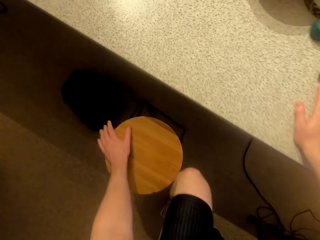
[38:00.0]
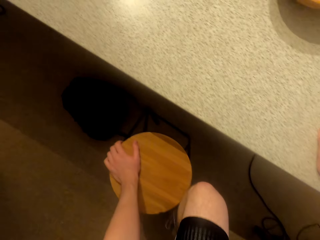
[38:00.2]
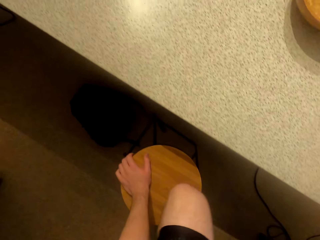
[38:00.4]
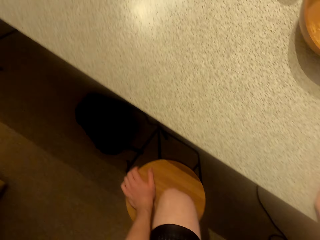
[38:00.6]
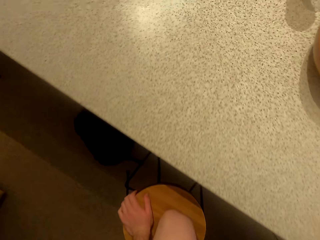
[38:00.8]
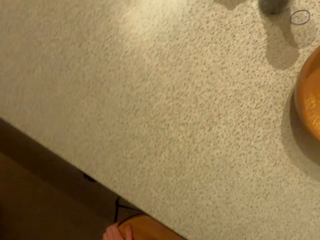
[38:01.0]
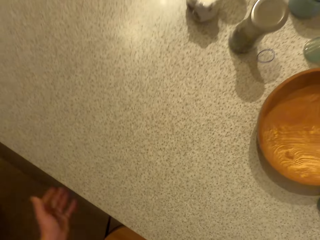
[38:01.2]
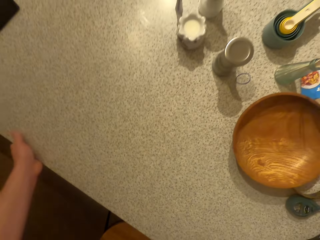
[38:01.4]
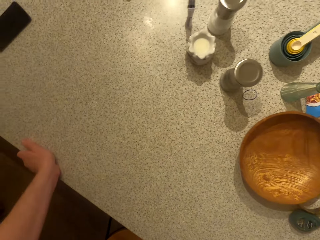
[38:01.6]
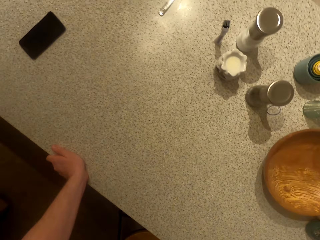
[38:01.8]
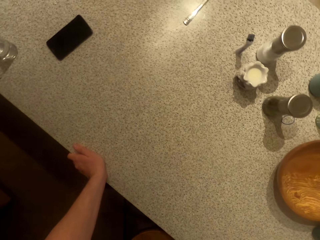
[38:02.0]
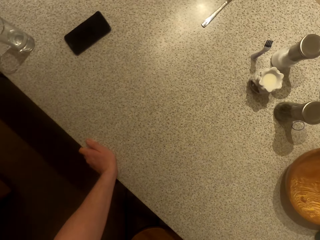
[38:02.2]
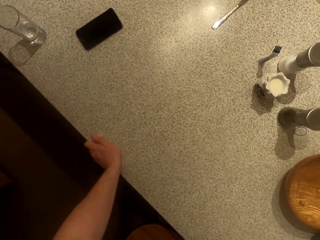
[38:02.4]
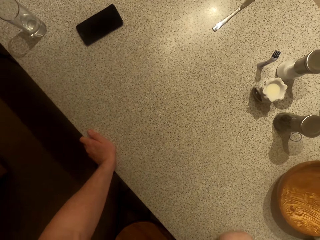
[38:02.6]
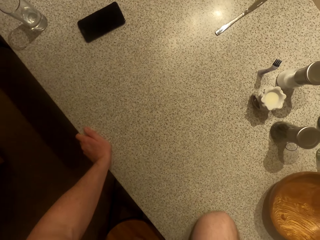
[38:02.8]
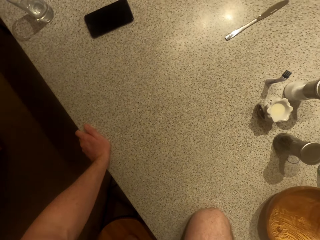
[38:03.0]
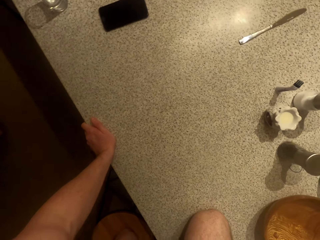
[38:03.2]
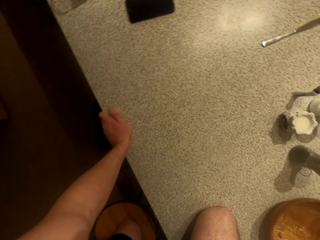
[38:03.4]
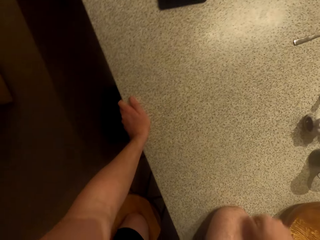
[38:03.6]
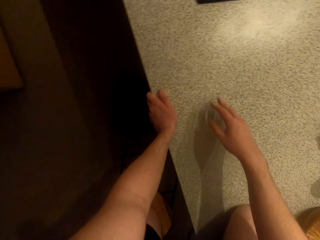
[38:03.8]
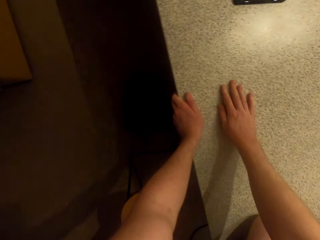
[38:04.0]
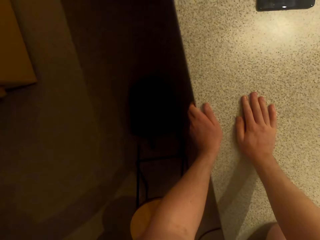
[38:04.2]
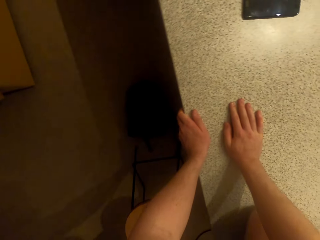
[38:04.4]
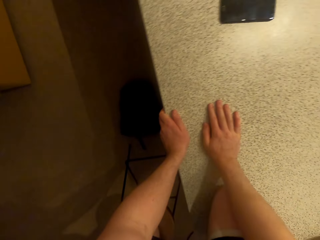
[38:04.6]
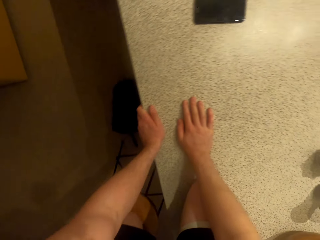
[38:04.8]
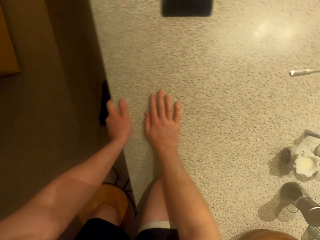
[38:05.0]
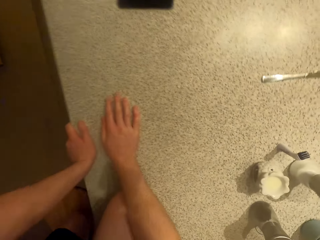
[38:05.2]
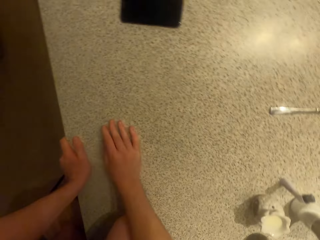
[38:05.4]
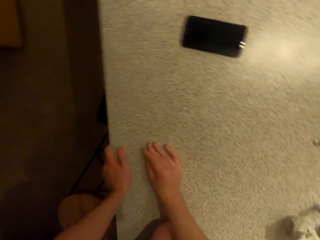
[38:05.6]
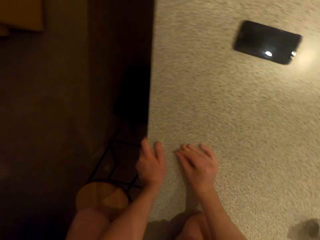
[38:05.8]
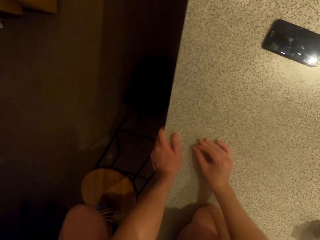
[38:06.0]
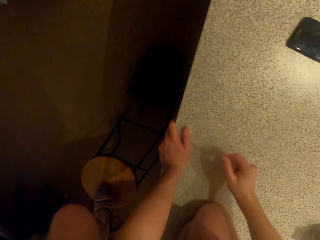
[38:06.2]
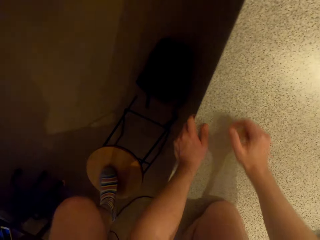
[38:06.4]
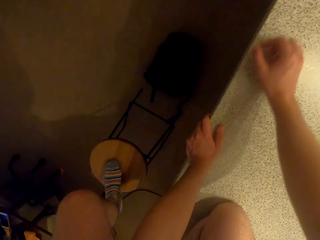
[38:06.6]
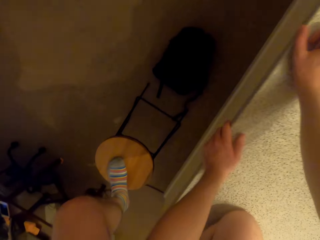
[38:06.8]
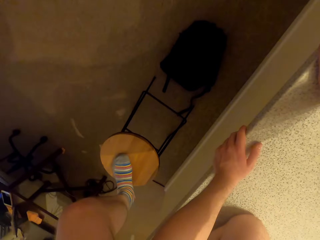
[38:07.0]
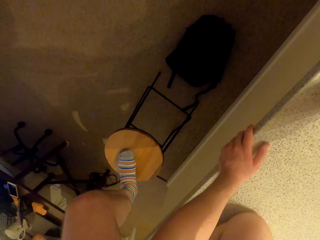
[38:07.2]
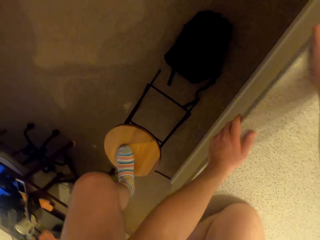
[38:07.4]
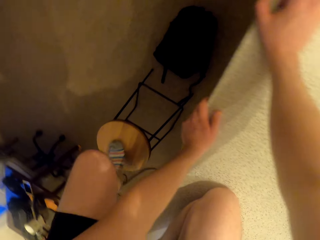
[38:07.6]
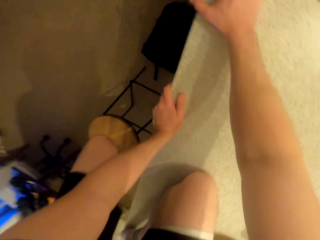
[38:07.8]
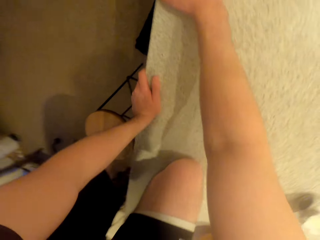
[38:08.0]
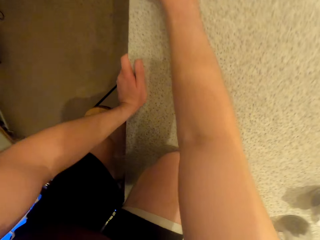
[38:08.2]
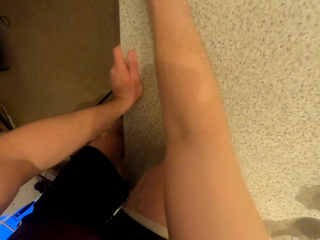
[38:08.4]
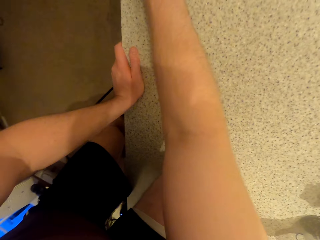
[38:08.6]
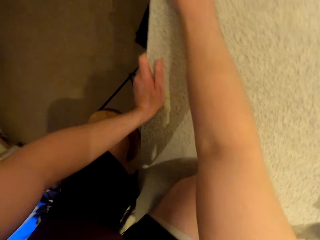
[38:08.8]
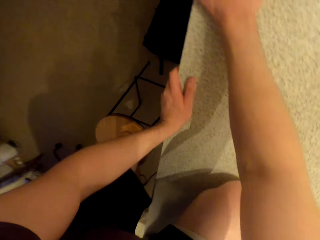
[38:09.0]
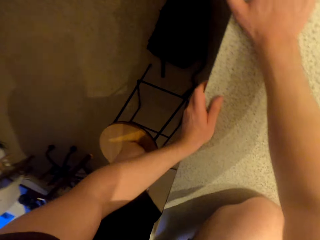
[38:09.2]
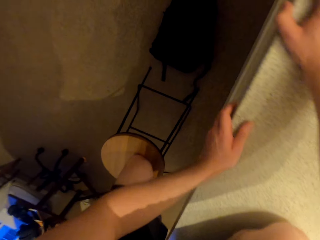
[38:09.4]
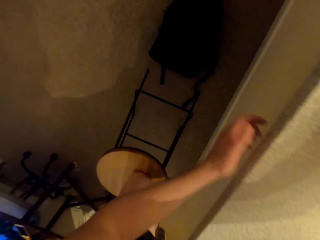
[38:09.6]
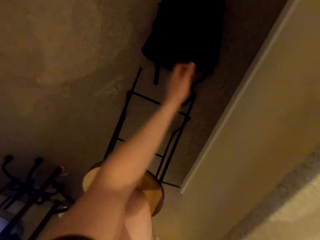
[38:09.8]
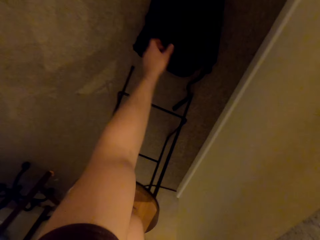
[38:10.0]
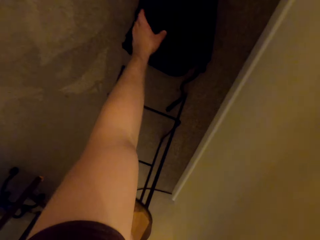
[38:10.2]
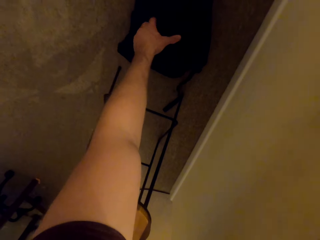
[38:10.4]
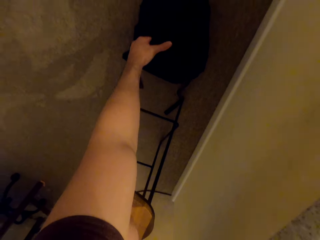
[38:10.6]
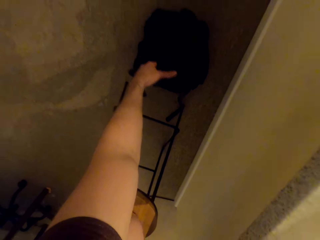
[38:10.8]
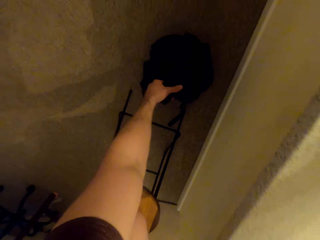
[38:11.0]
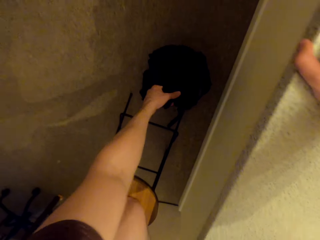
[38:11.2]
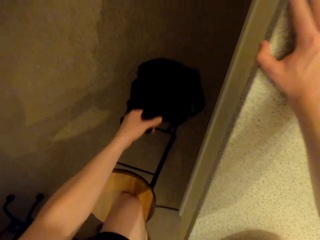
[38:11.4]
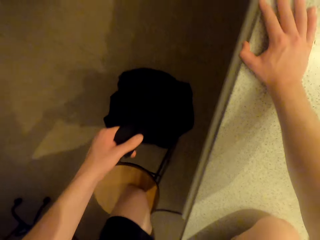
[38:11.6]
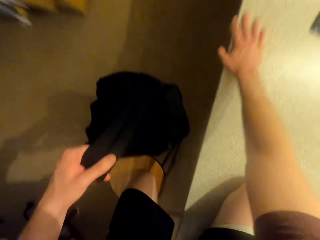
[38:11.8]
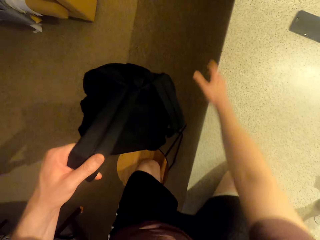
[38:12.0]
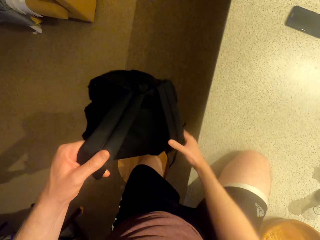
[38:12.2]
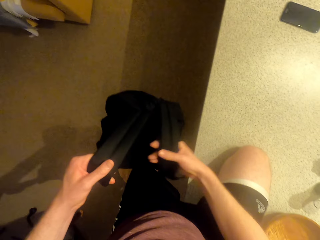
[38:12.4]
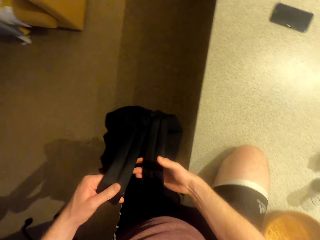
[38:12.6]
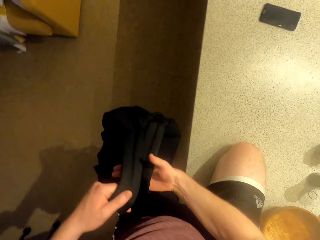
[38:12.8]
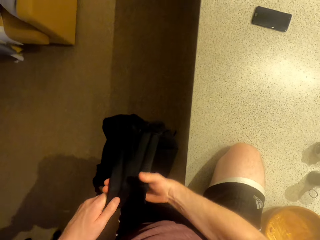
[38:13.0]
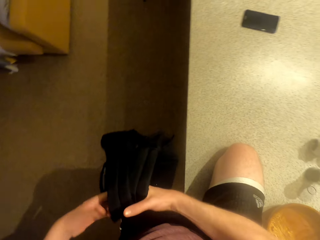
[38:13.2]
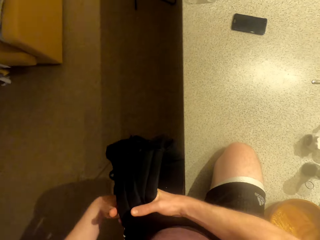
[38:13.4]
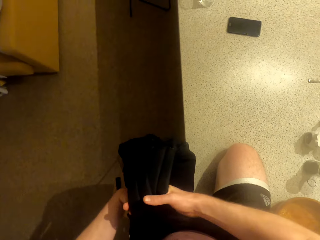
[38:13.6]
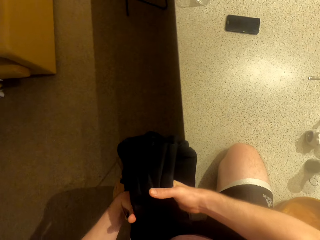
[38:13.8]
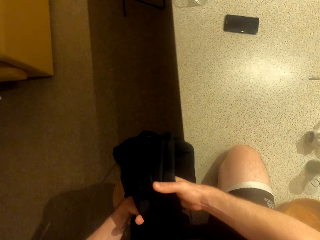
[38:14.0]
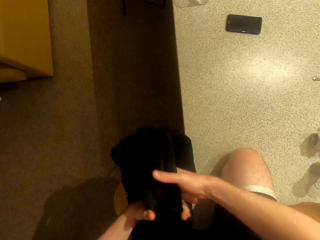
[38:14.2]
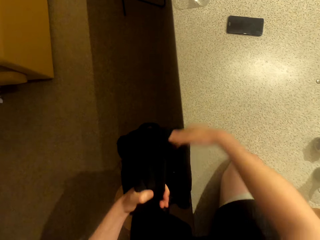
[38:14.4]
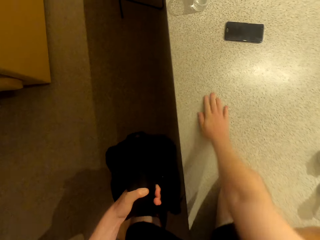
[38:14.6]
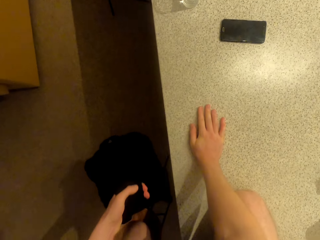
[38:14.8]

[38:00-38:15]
The camera wearer stands on the stool. They climb on the kitchen counter. They pick up the backpack.

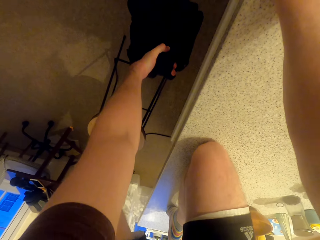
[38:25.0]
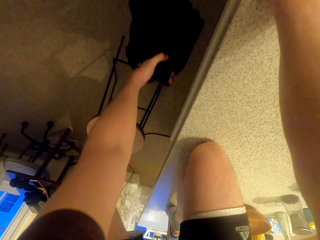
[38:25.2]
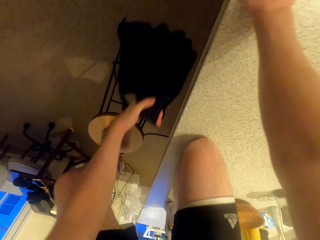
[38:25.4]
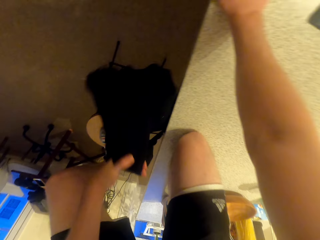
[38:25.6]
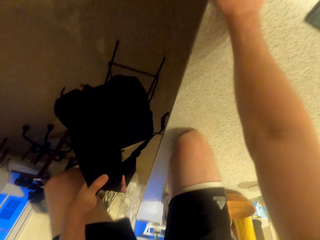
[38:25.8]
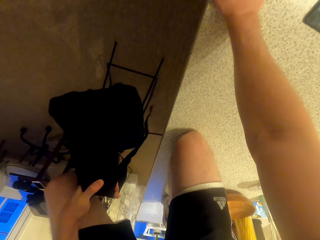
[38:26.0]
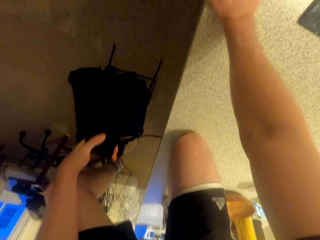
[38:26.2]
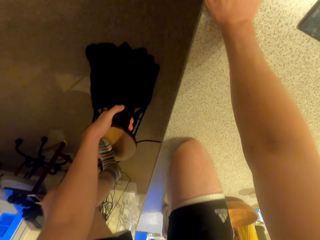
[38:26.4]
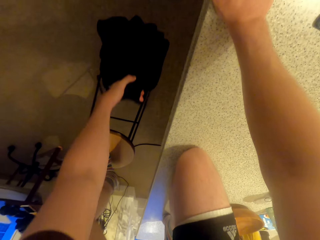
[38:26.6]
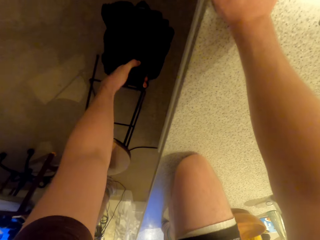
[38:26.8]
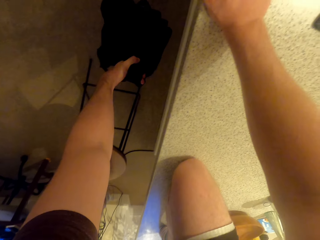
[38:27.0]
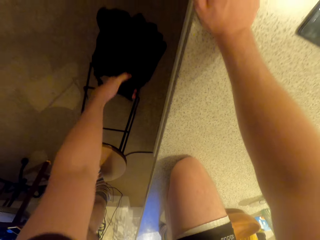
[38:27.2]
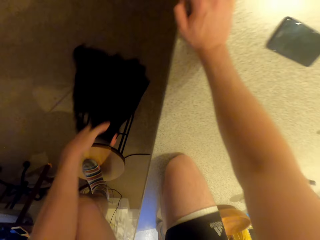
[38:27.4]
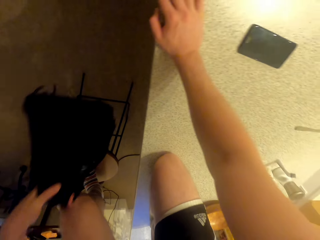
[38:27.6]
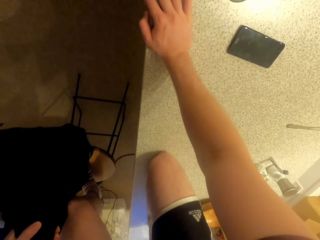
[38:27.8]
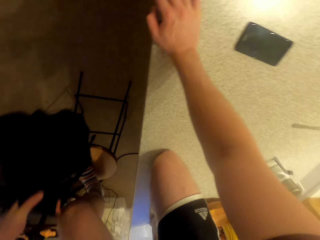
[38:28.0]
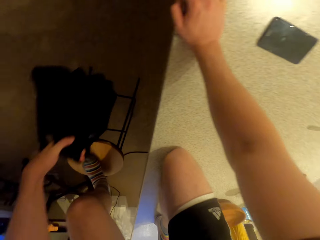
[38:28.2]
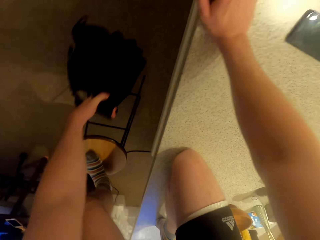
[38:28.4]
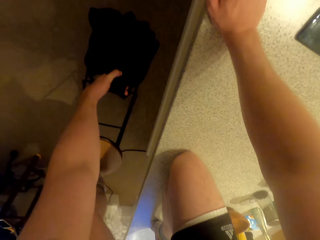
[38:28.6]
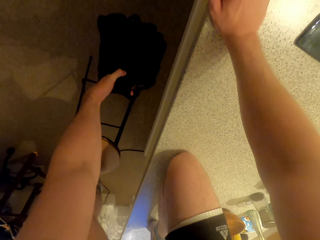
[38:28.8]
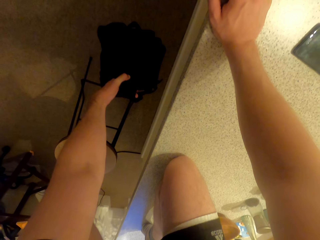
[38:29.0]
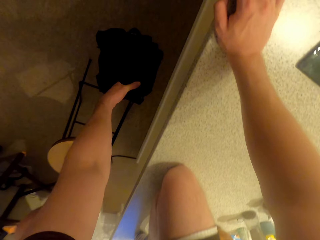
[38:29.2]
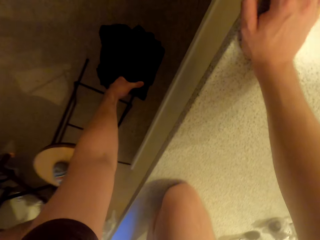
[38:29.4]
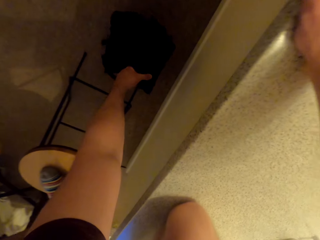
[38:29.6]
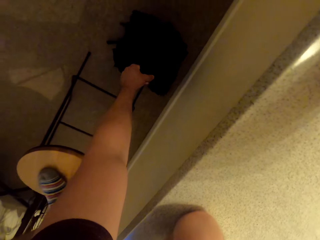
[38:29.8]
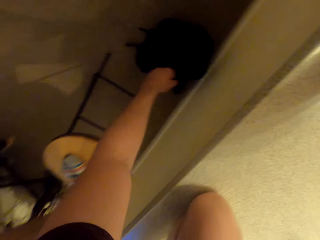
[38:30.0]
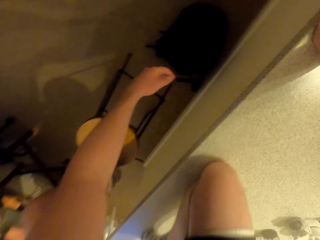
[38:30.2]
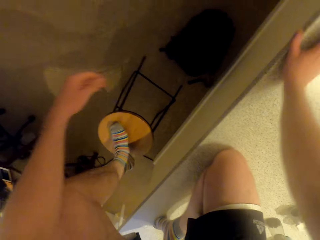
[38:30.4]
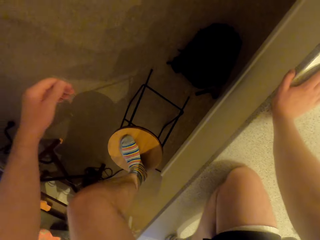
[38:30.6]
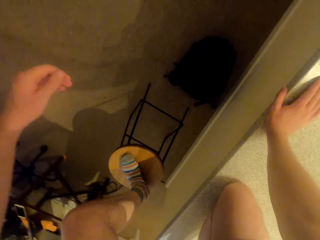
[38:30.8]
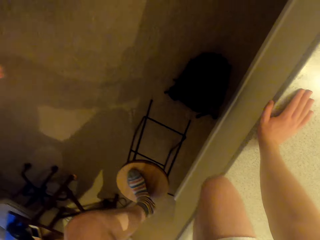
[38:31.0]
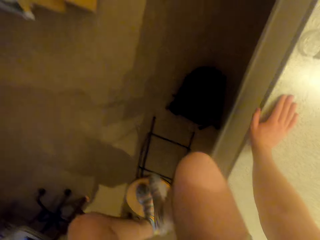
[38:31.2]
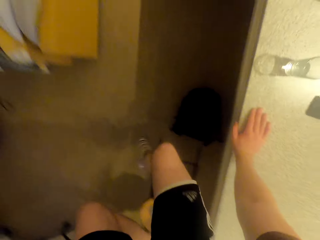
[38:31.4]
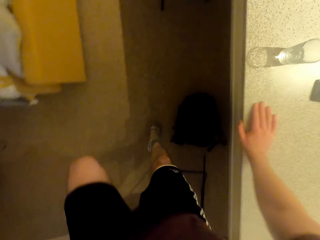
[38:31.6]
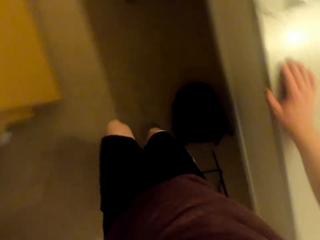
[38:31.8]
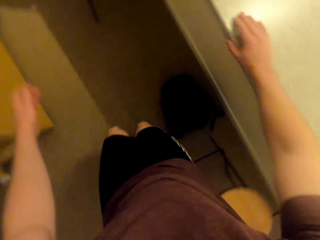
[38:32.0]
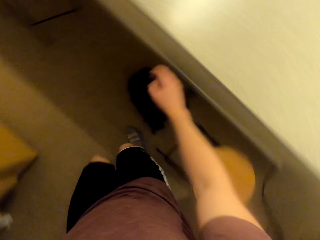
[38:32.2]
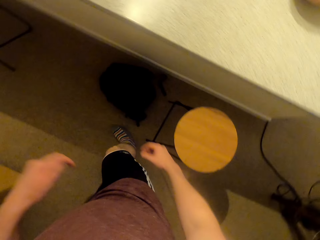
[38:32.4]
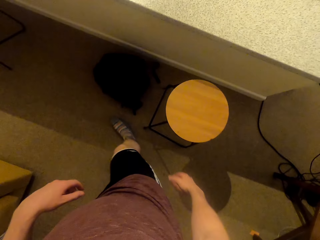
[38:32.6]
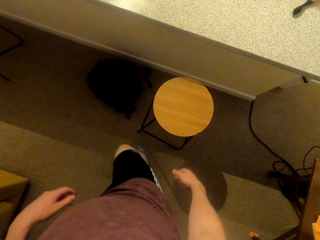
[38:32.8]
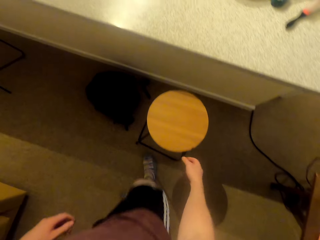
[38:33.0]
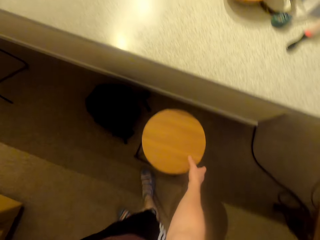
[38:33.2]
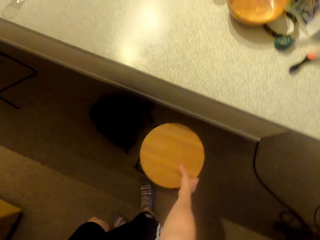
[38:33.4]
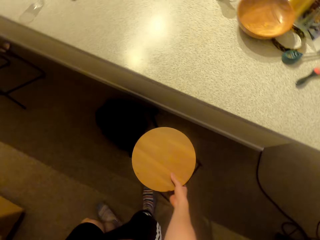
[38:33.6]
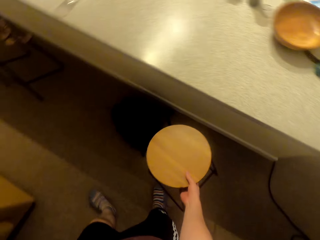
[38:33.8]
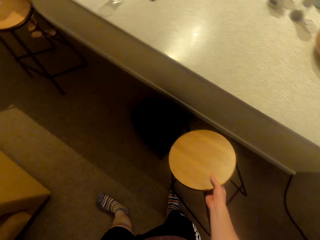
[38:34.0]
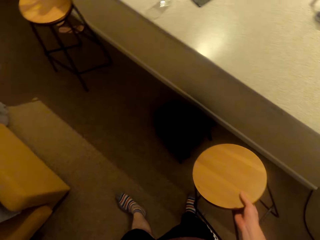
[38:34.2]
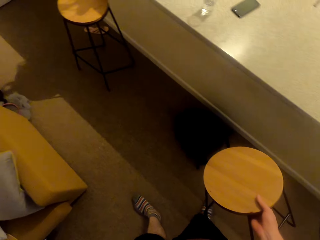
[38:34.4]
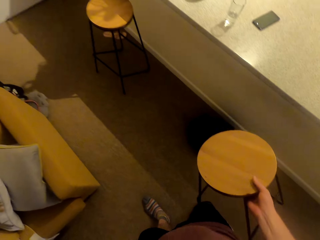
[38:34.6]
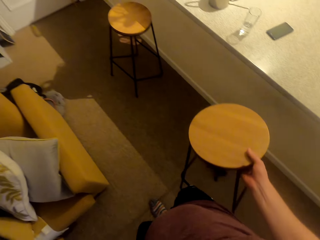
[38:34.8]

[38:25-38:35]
The camera wearer works out with the backpack. They put the bag down. They step on the floor.
